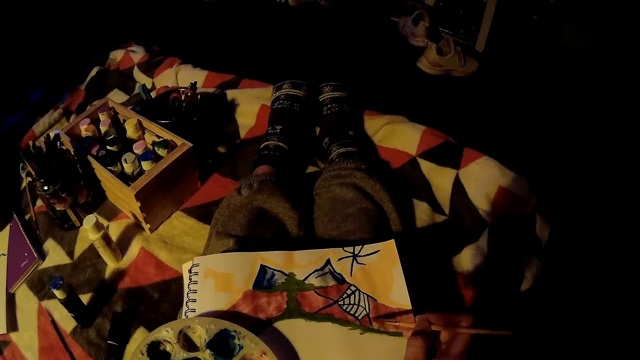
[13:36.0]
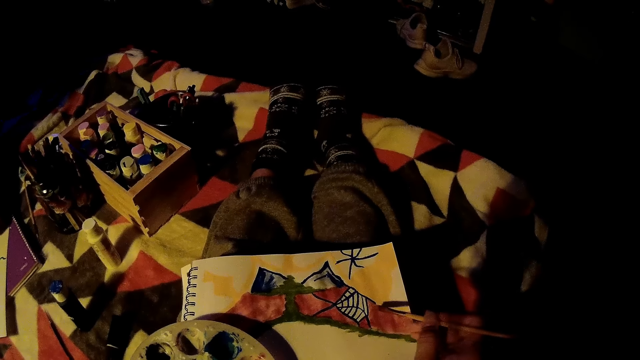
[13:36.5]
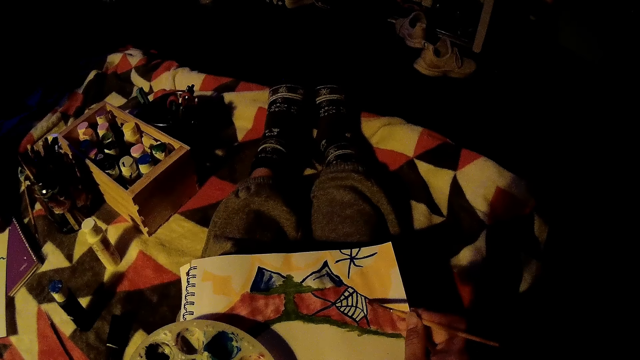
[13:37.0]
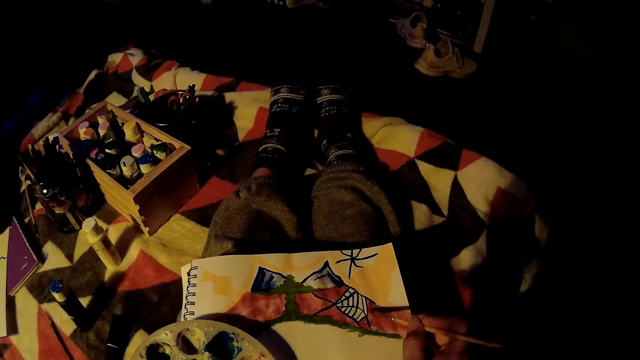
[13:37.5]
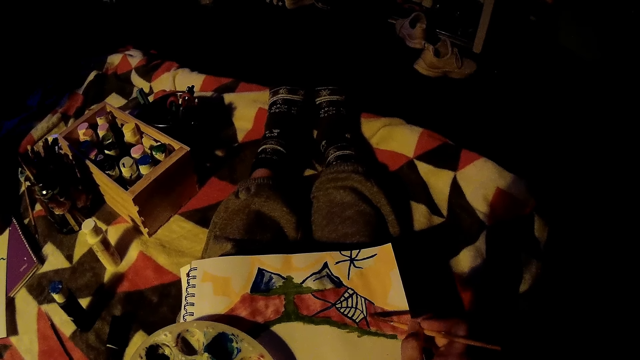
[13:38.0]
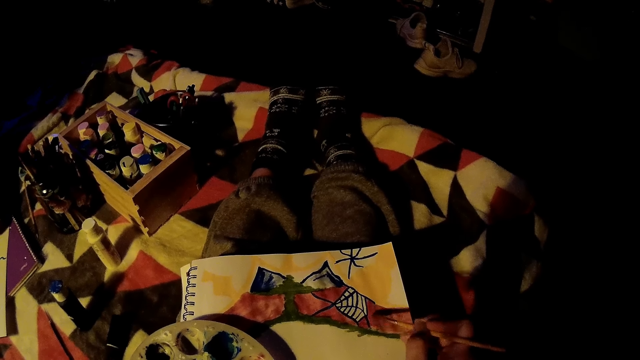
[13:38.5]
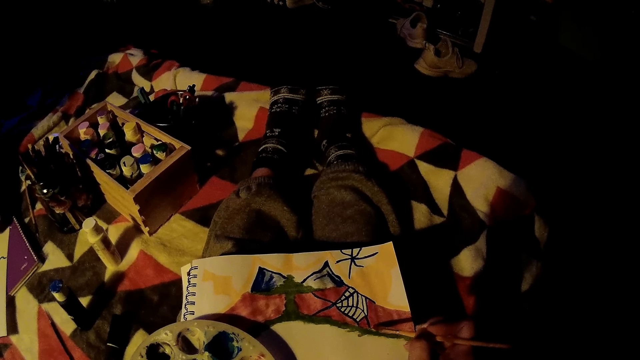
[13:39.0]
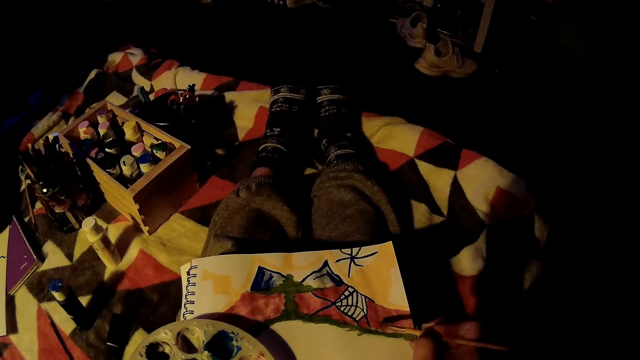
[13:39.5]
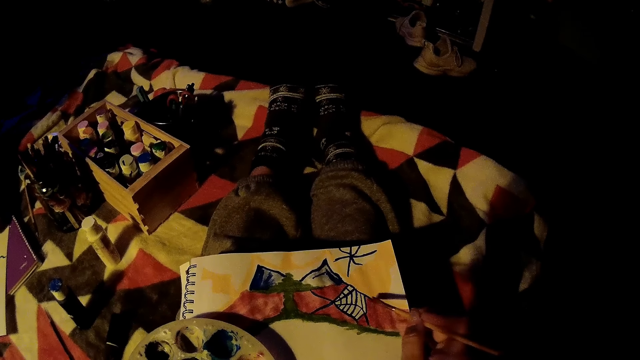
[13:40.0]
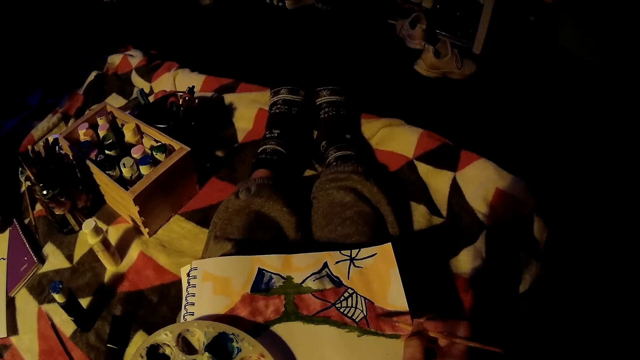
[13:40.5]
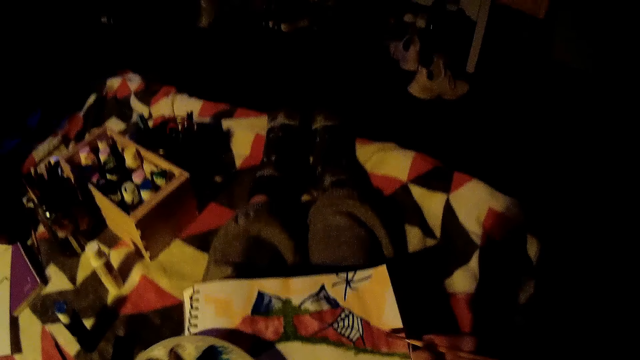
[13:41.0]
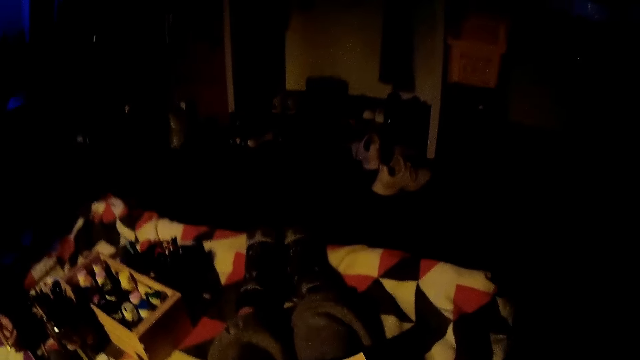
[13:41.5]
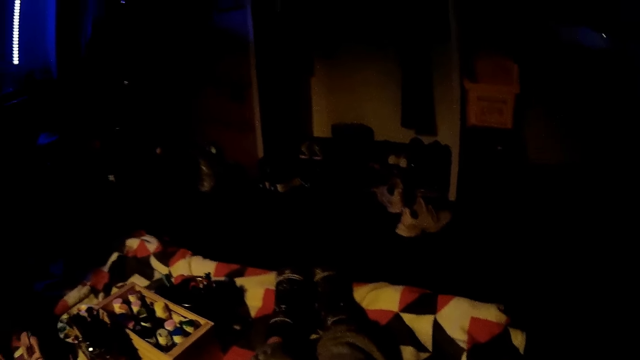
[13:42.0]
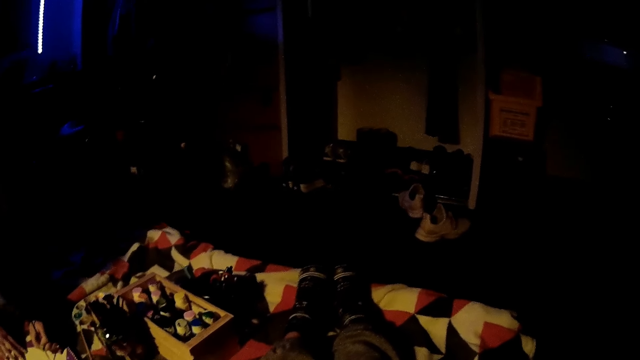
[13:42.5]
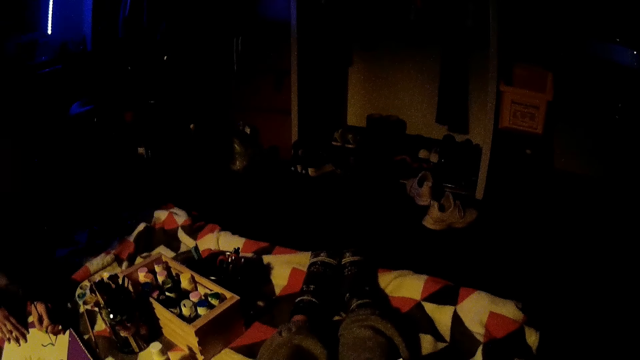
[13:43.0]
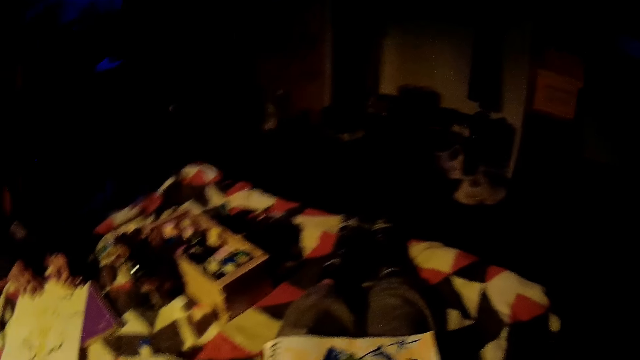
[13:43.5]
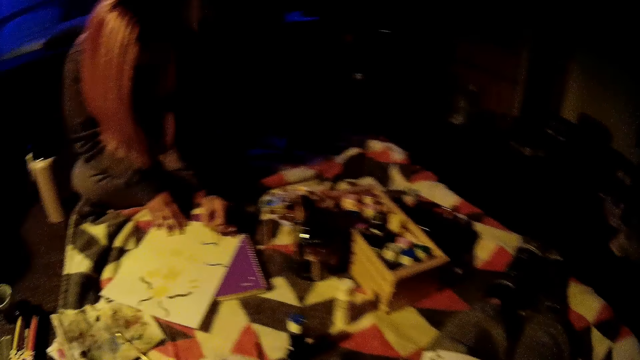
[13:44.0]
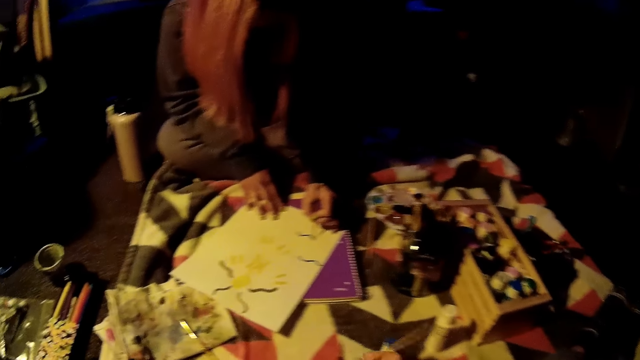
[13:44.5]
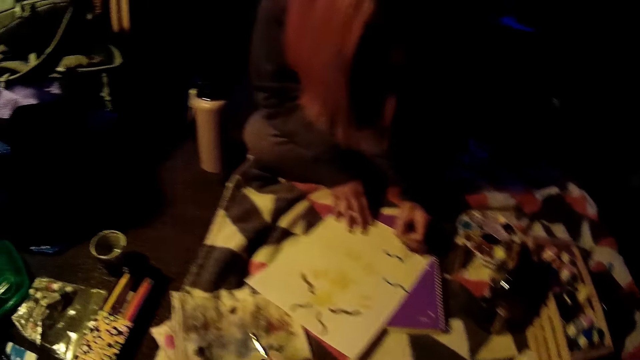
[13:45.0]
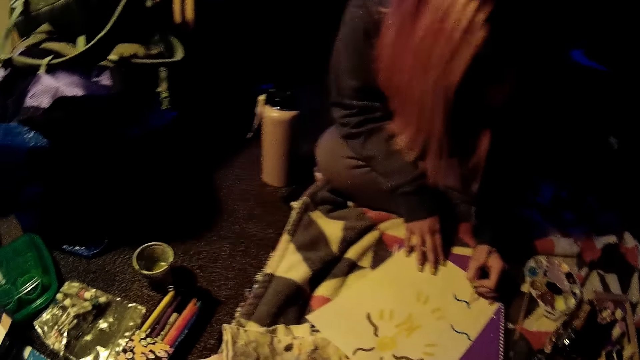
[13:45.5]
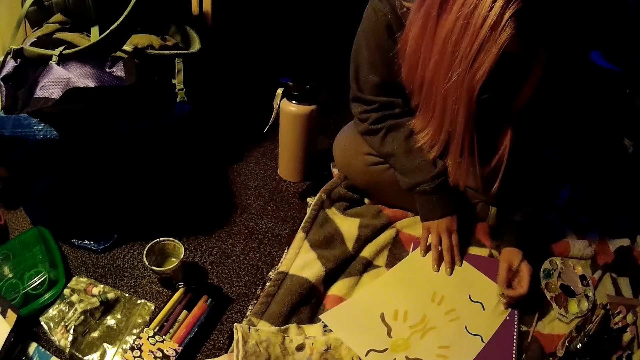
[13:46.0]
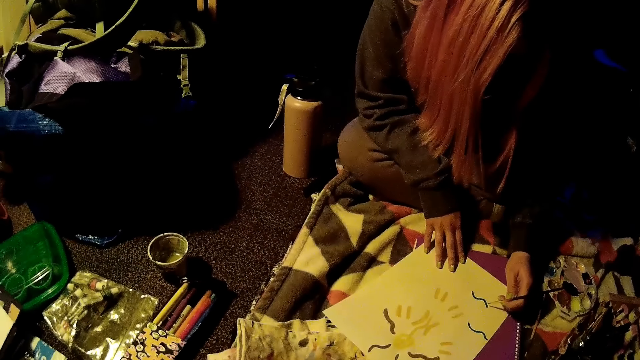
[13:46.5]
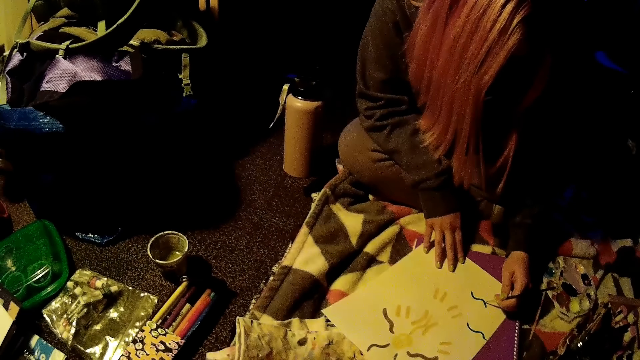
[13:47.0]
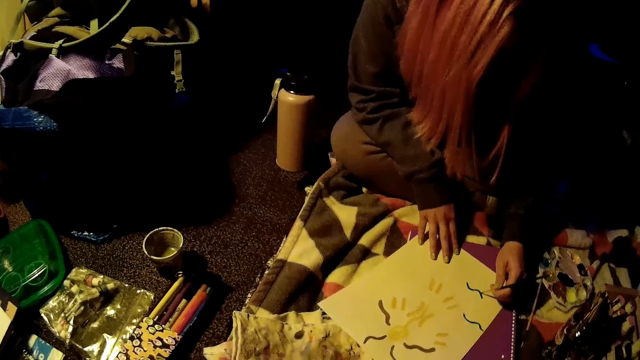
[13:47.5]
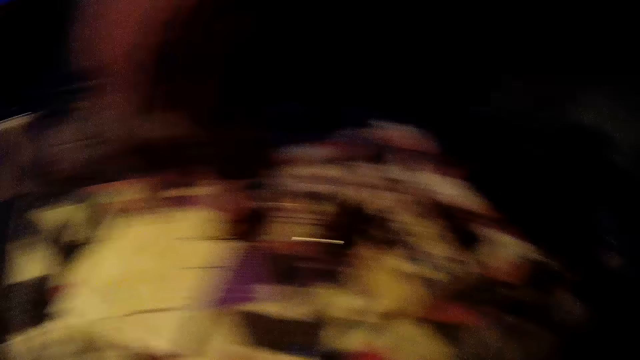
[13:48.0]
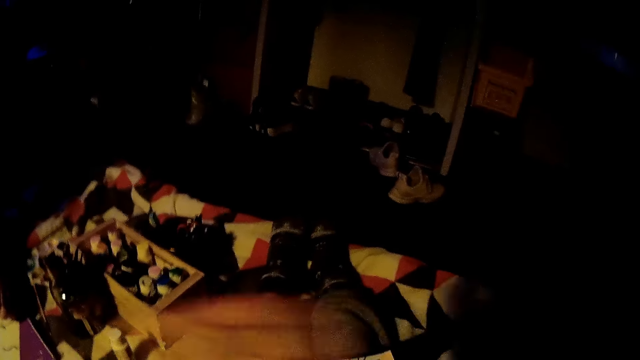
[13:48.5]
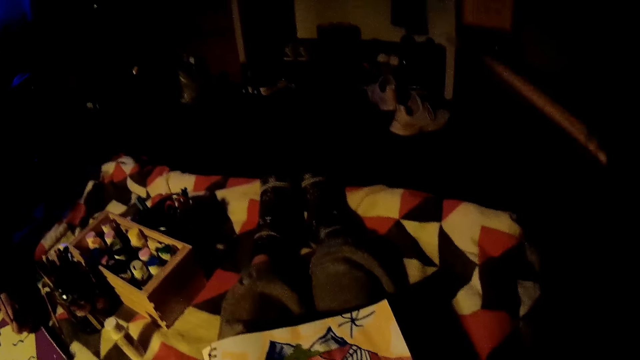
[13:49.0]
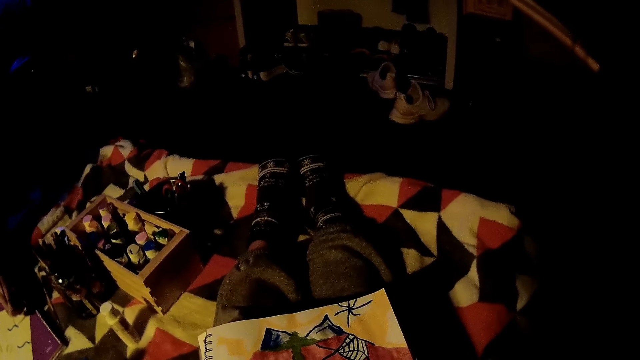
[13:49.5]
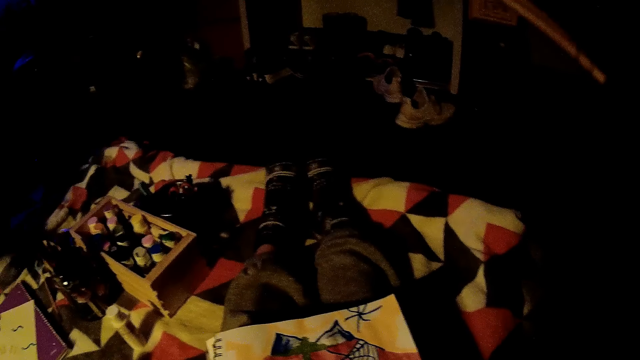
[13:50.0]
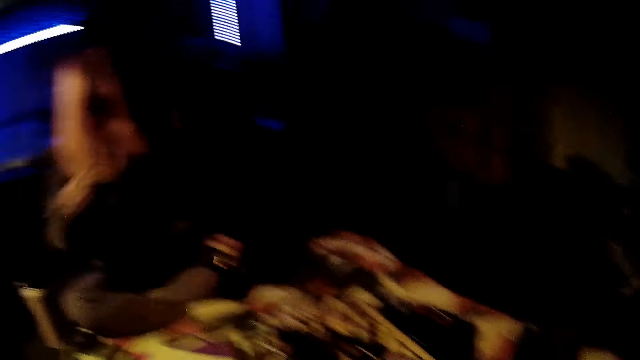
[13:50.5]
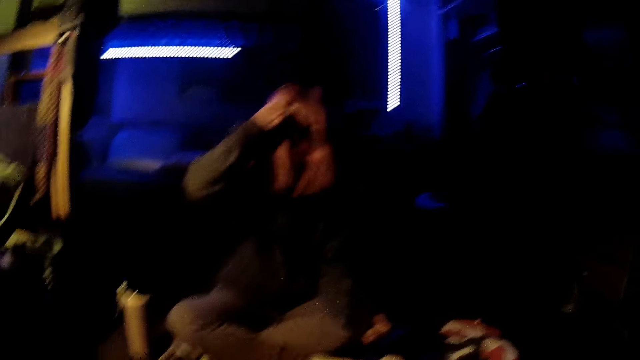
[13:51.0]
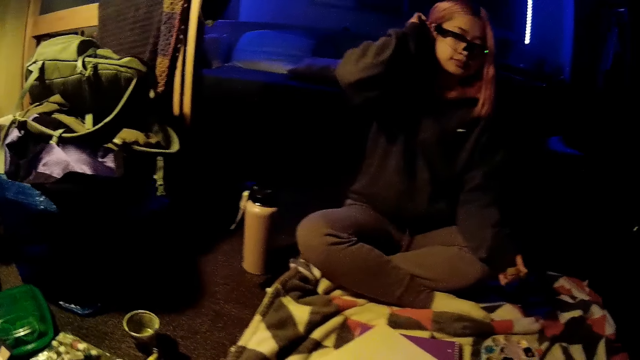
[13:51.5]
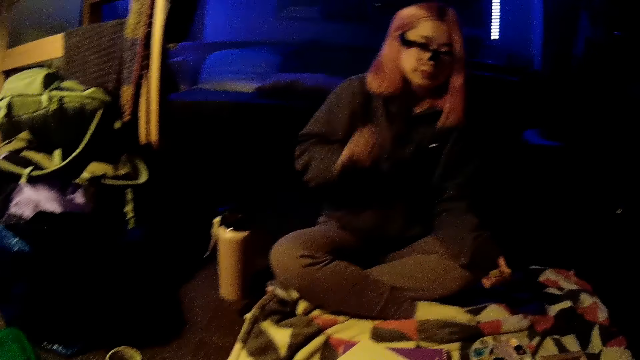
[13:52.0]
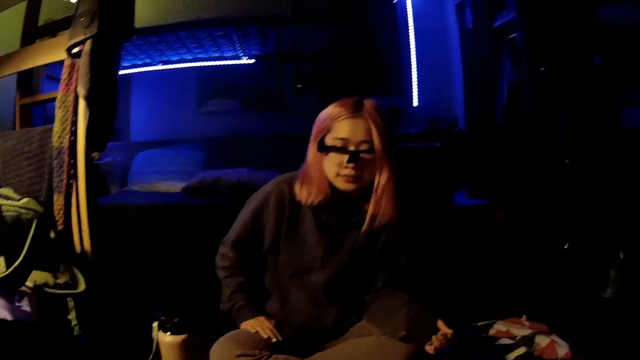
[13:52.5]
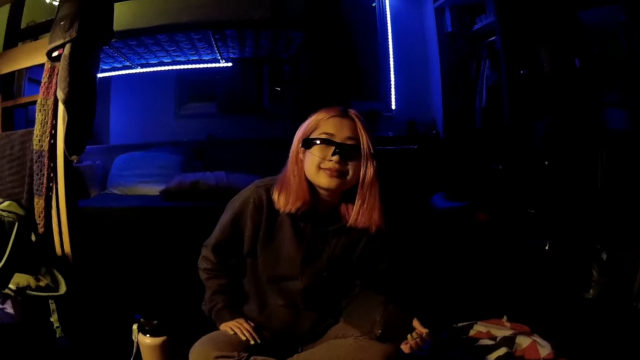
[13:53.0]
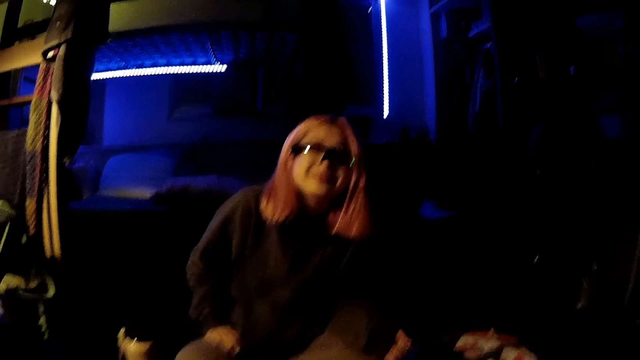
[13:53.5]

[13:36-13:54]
The camera wearer puts the palette on the floor with their left hand. A woman holds a paper with her right hand. The woman paints on the paper with a paint brush in her left hand. The camera wearer looks at the woman. They move their head to the right and lift the drawing pen up. The woman touches her hair. The camera wearer interacts with the woman. The woman talks to the camera wearer and stares at the camera wearer.

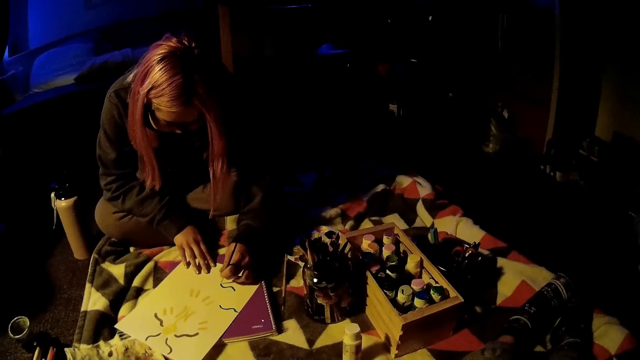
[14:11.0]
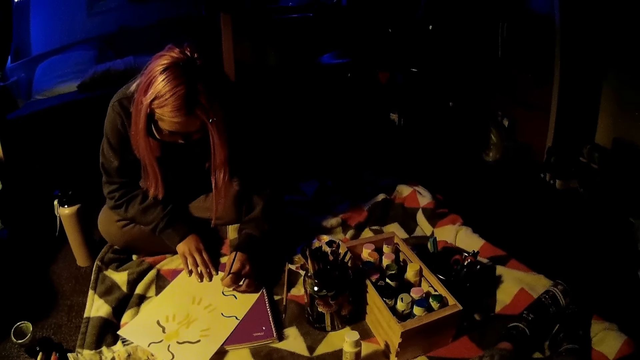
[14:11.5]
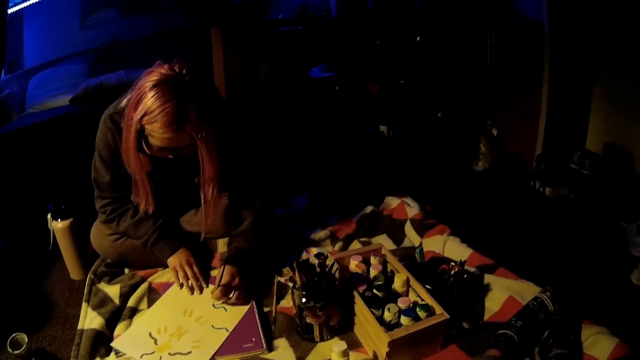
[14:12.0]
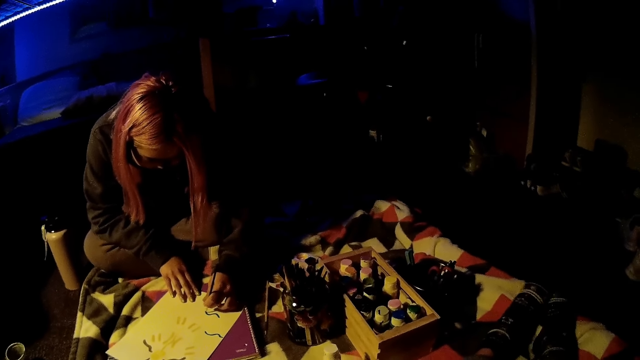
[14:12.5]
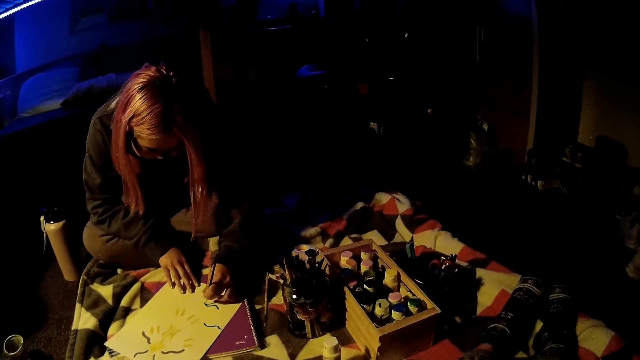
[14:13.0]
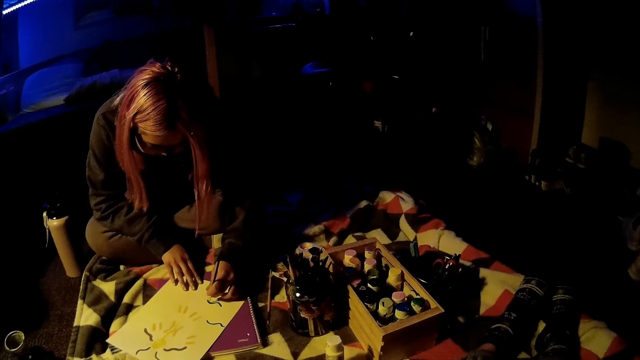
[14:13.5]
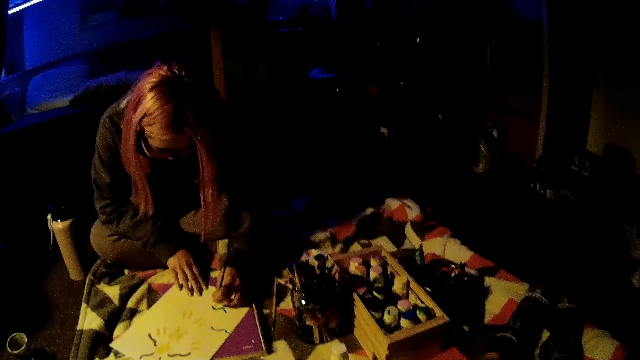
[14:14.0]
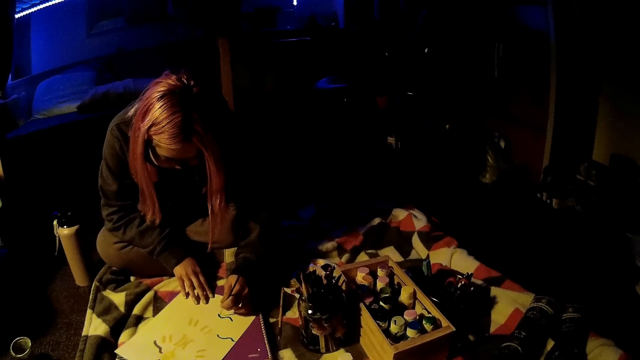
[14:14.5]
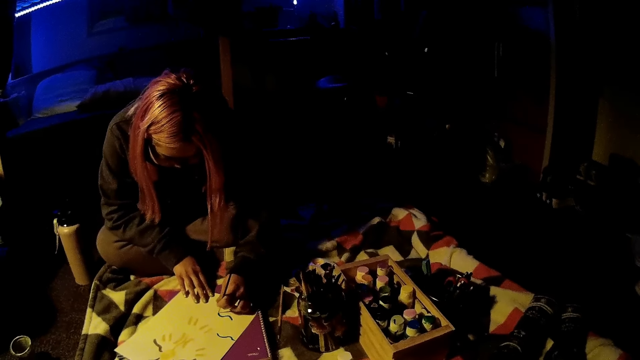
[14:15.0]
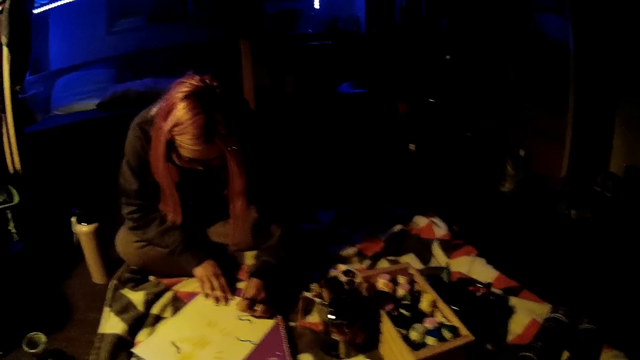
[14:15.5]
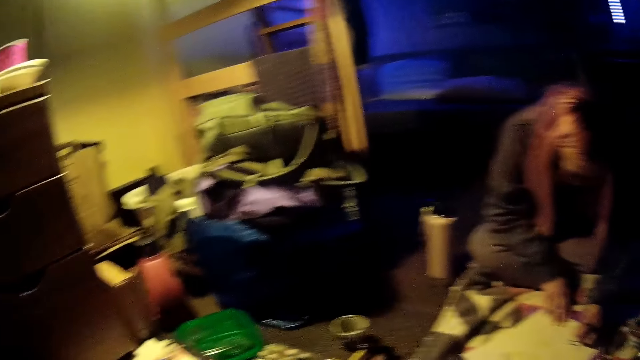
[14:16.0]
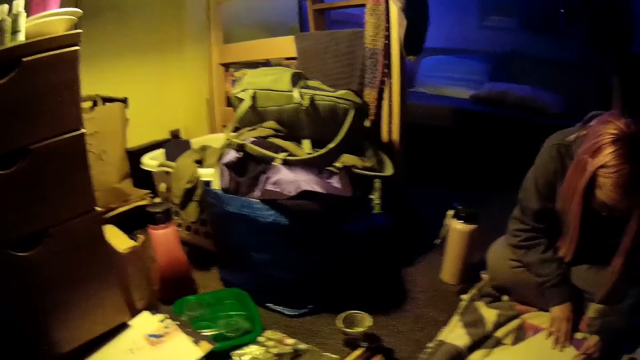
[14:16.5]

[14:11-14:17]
A person adjusts the pen on her hand. The camera wearer looks to the left.
